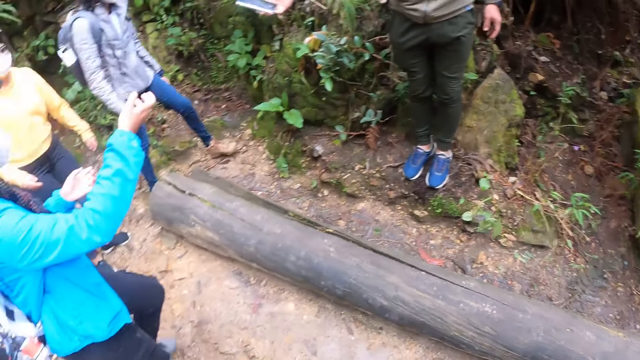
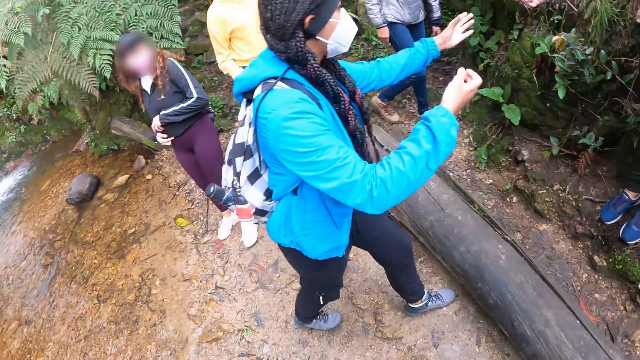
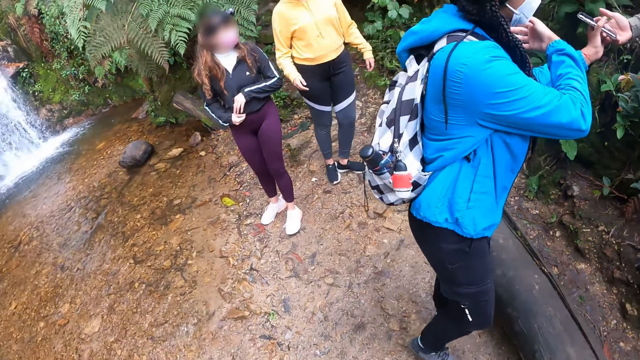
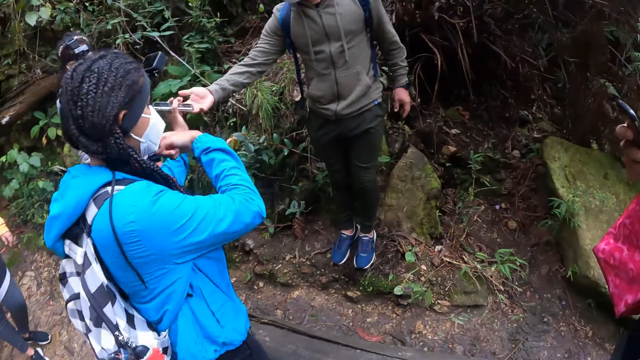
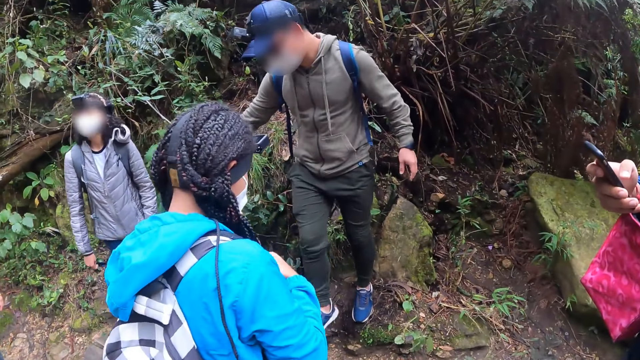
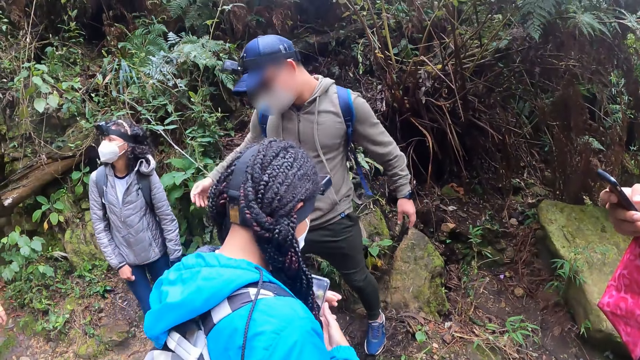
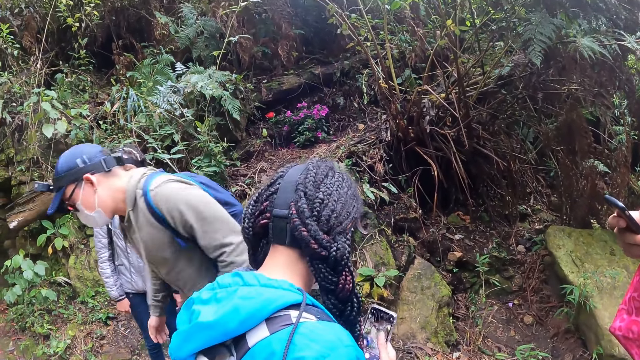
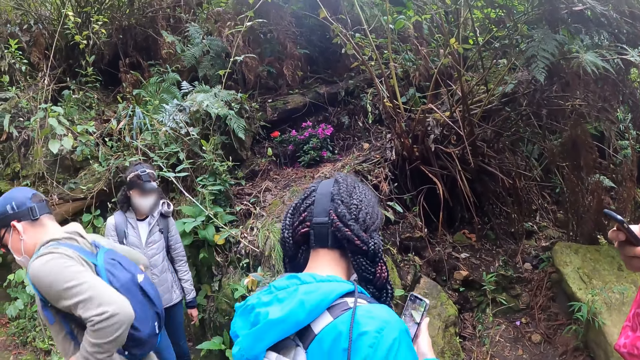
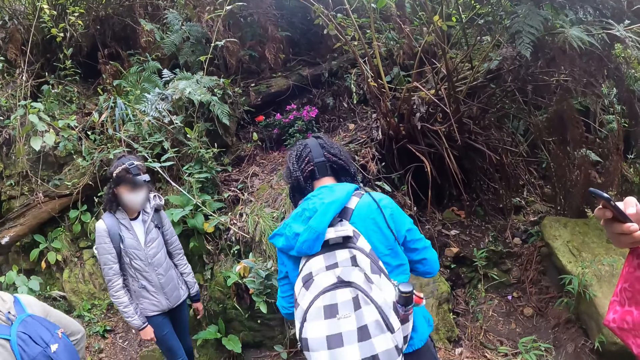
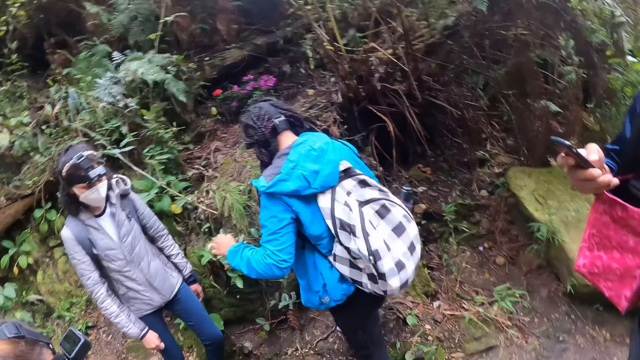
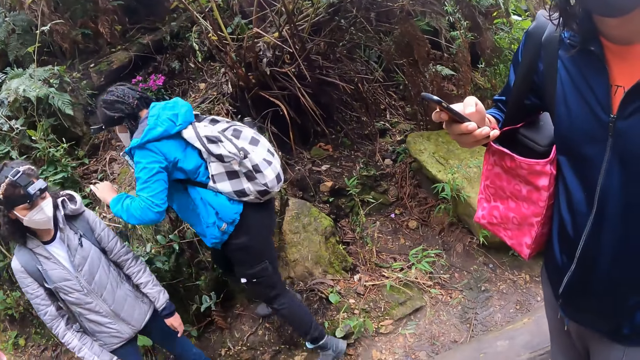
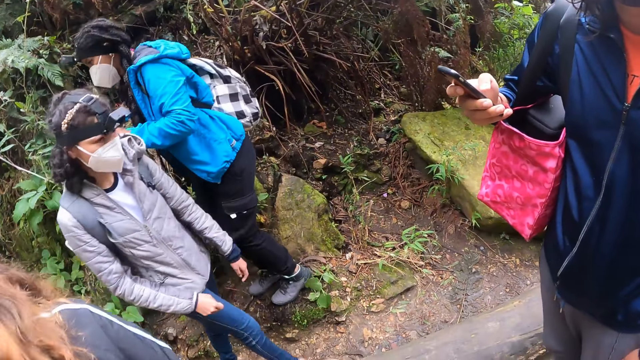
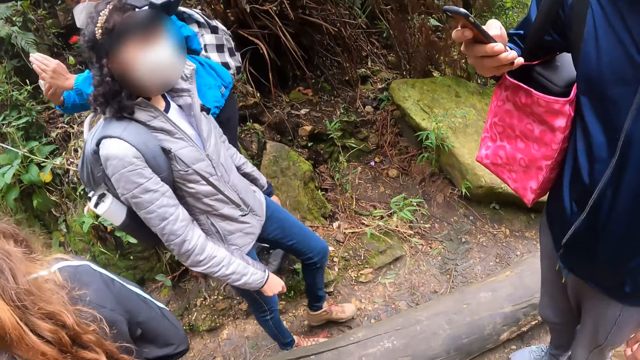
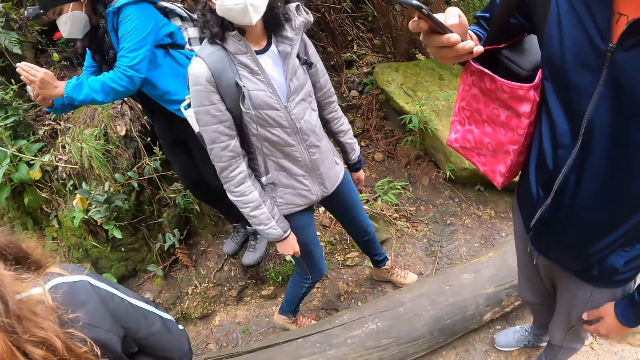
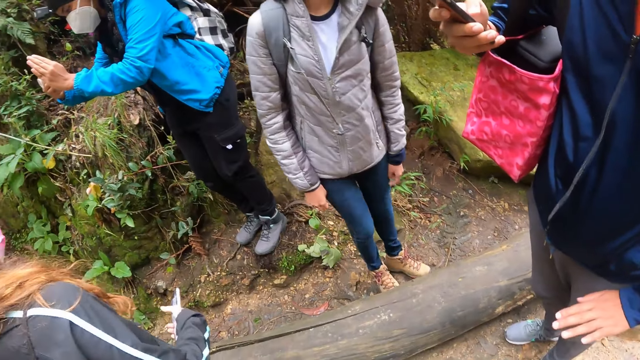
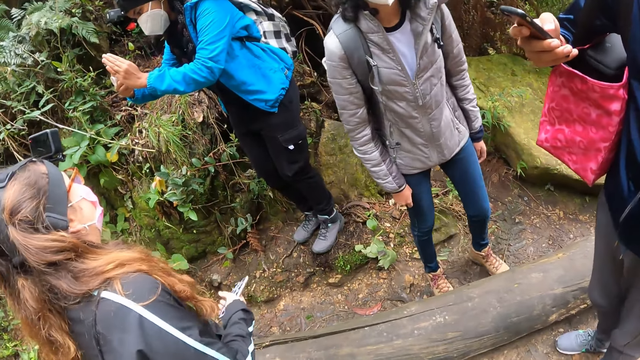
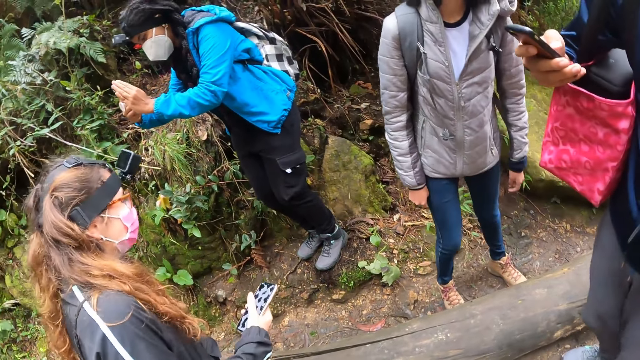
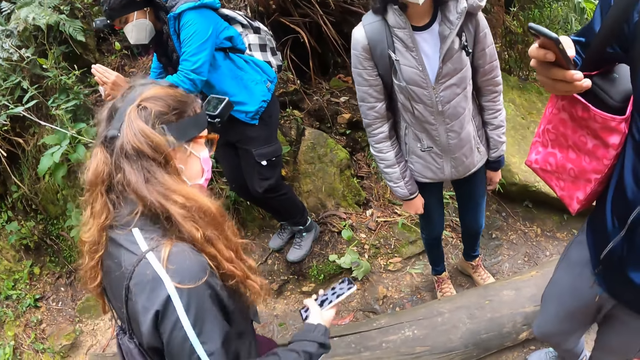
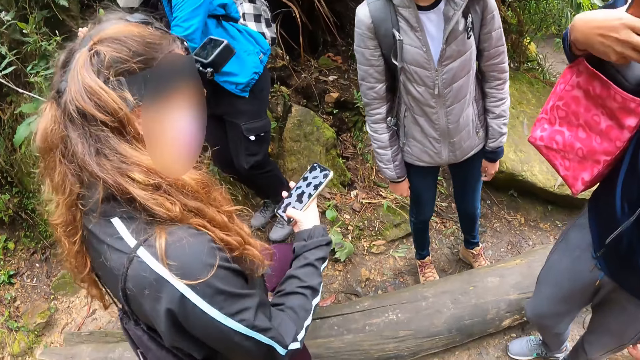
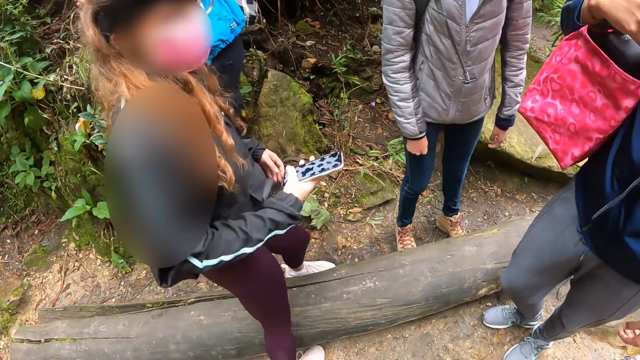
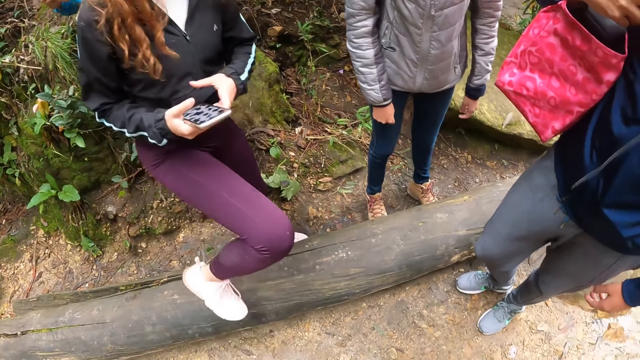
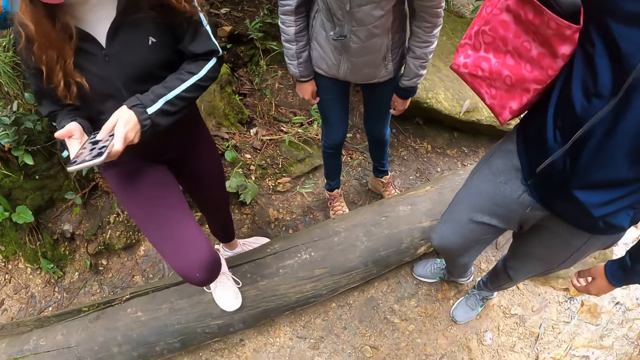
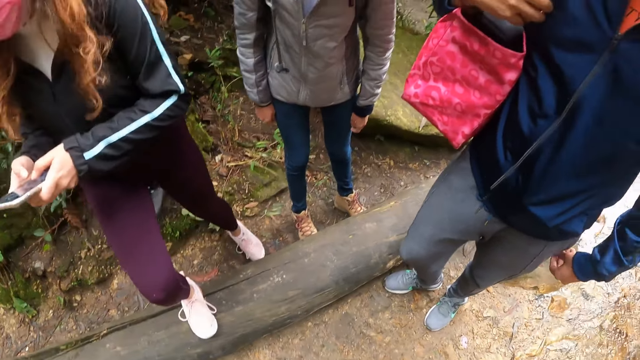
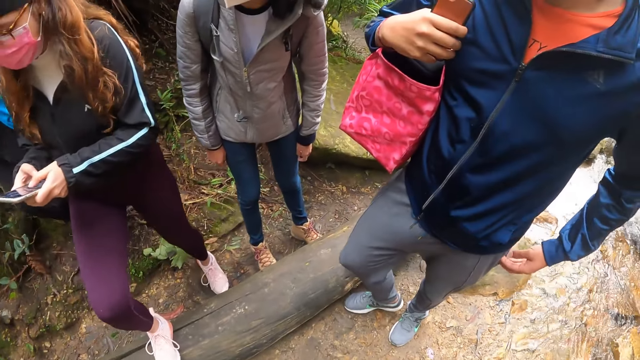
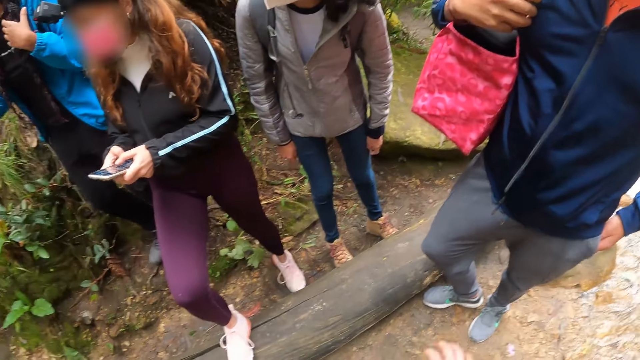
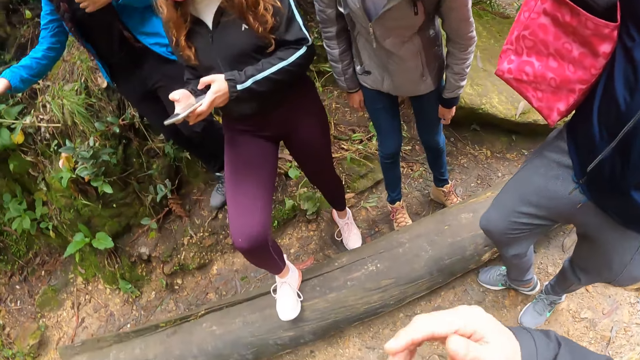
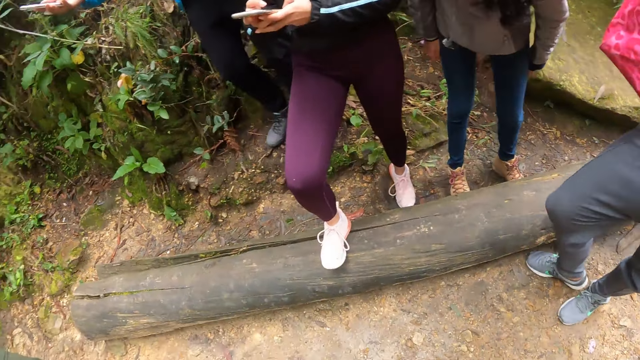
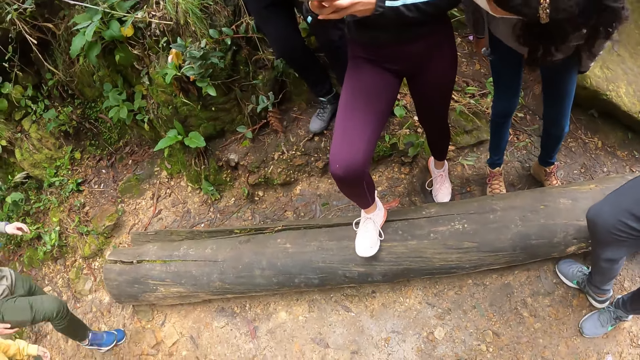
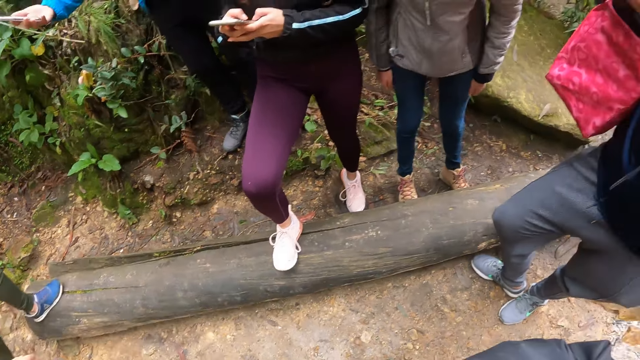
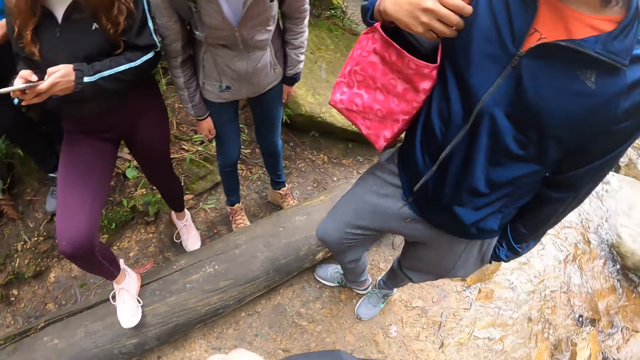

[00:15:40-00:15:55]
The man passes the phone to a woman with his right hand. Another woman holds a phone with her right hand. She holds the phone with both hands. The other man puts his left hand in his pocket. The camera wearer makes a hand gesture.

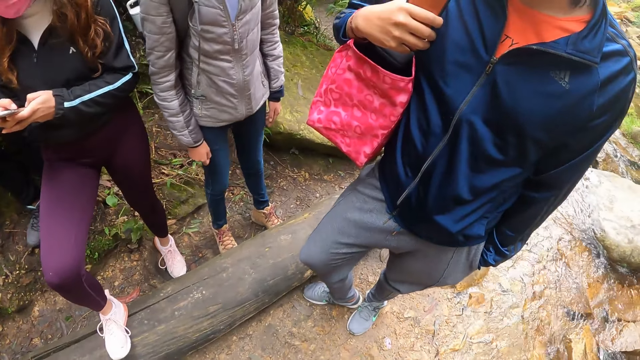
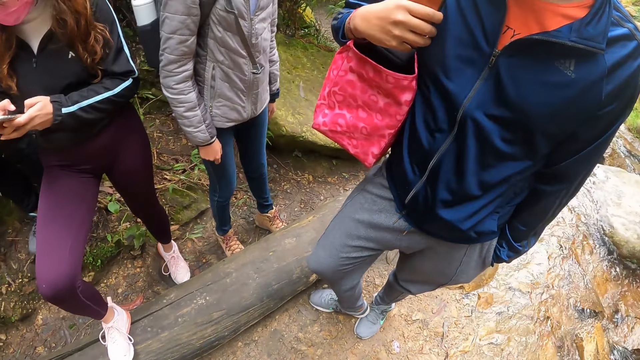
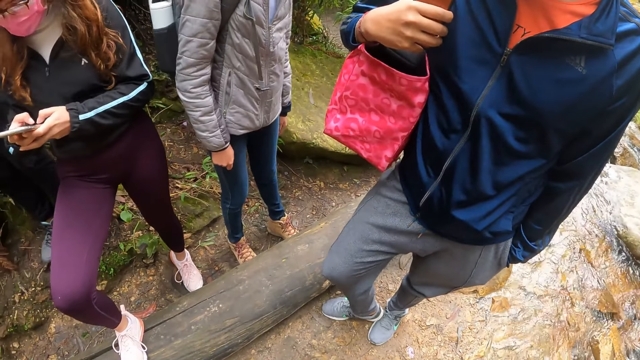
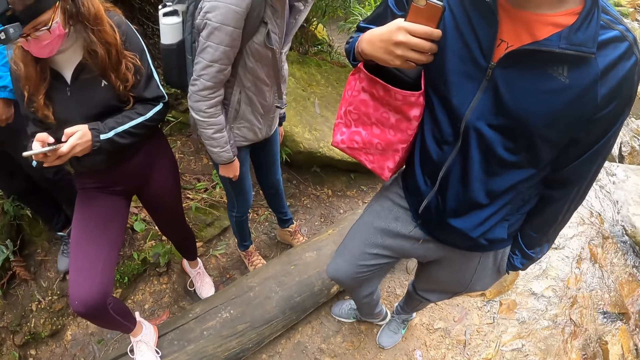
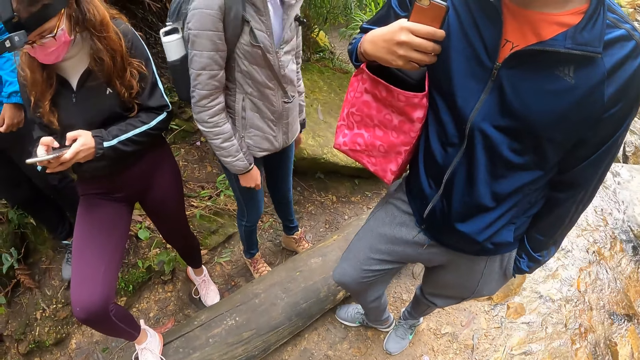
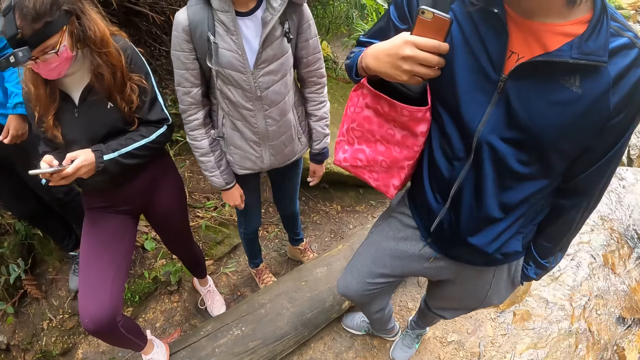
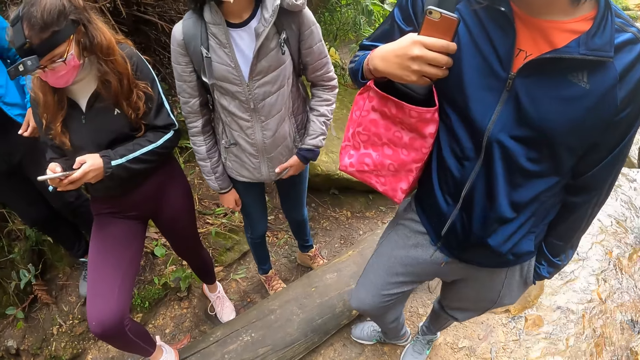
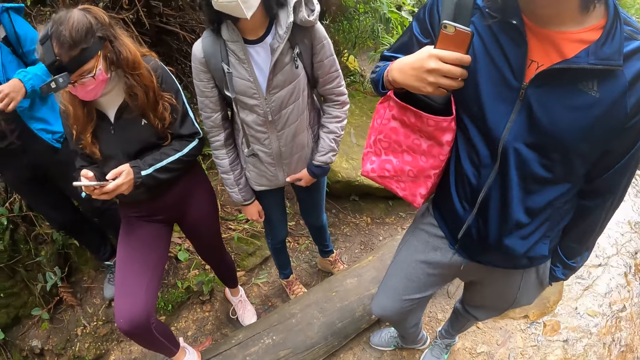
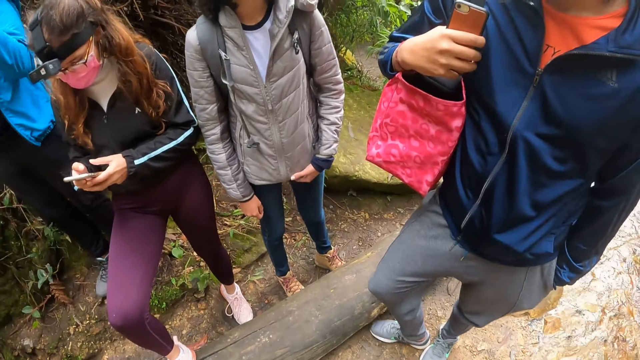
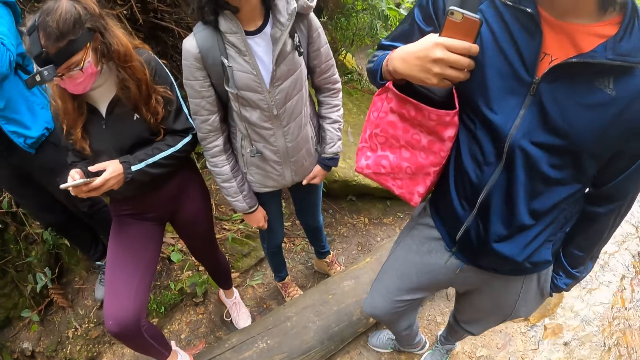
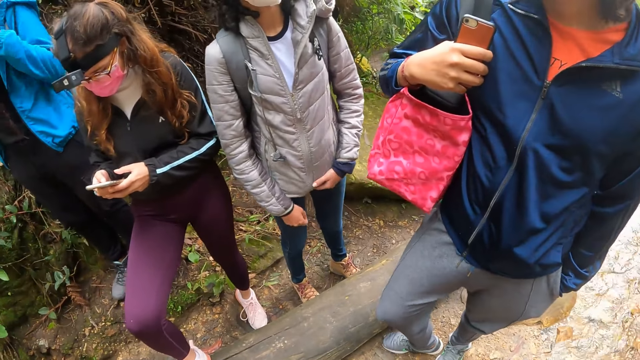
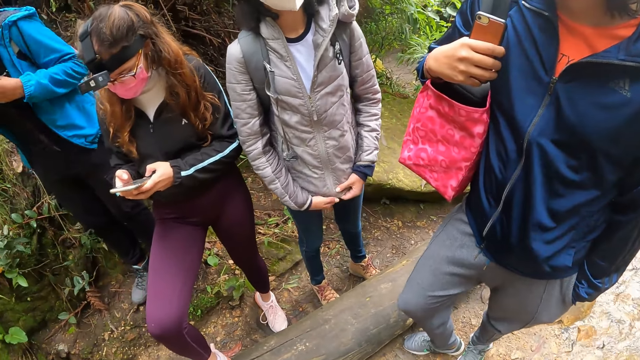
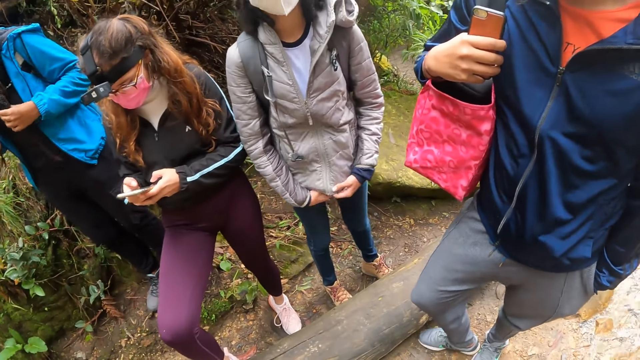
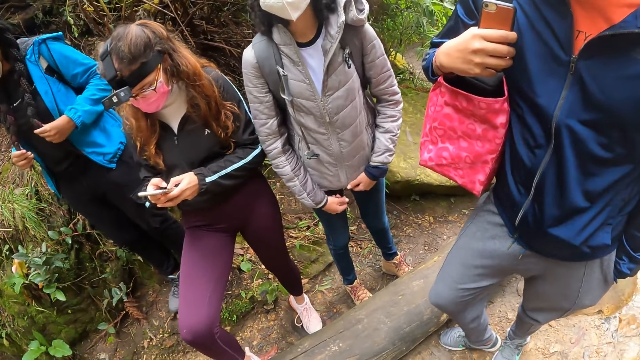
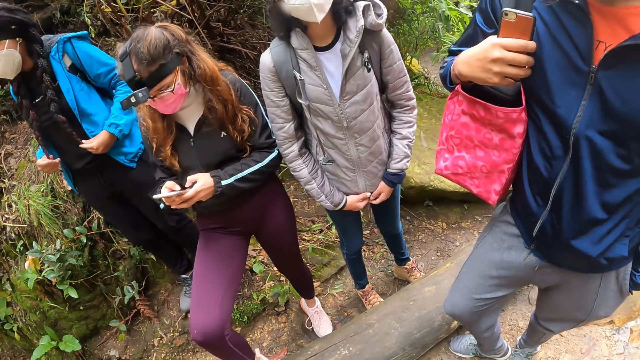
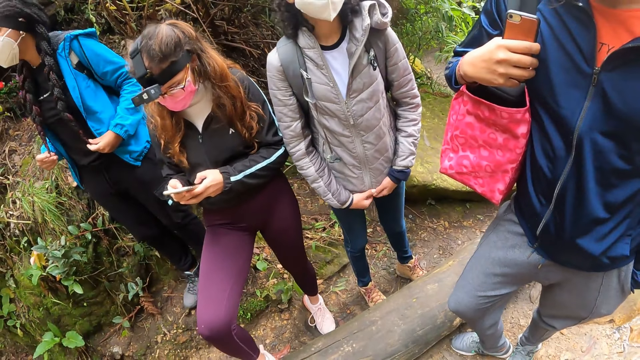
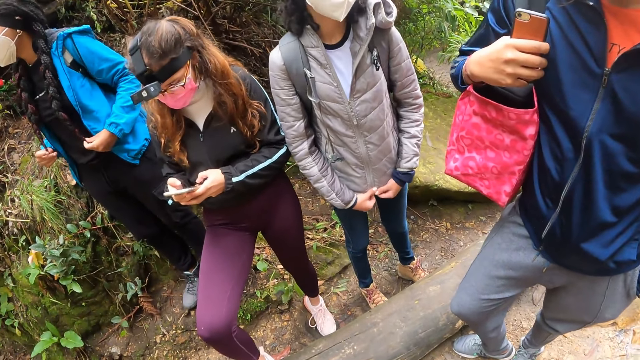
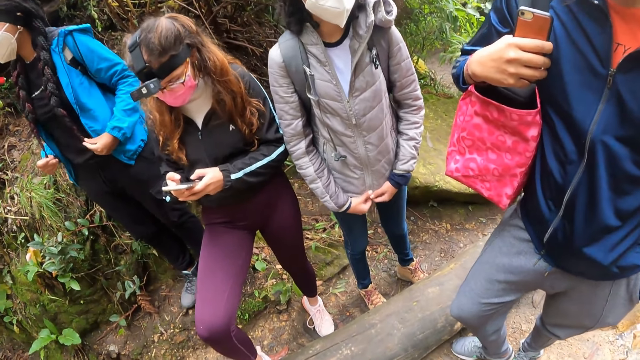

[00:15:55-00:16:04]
The woman touches her hair with both hands.
